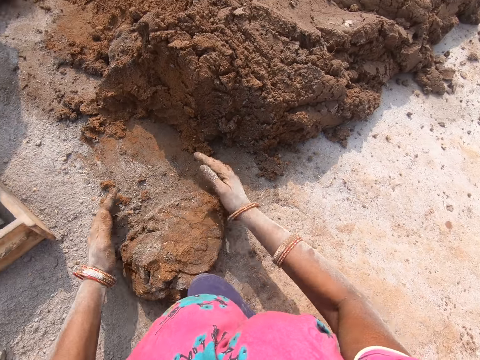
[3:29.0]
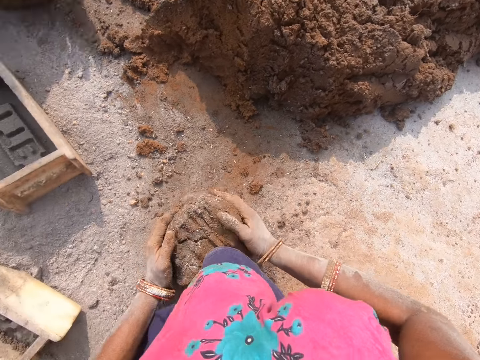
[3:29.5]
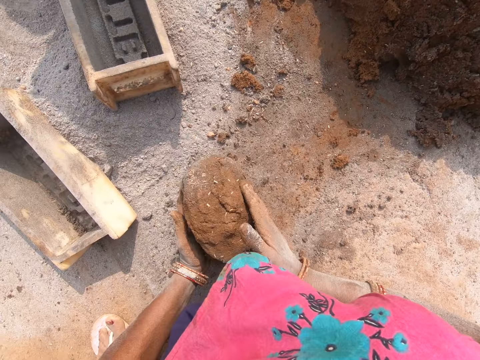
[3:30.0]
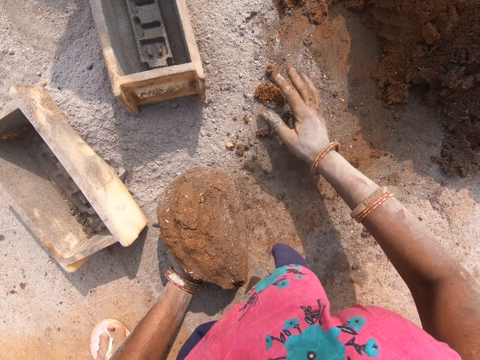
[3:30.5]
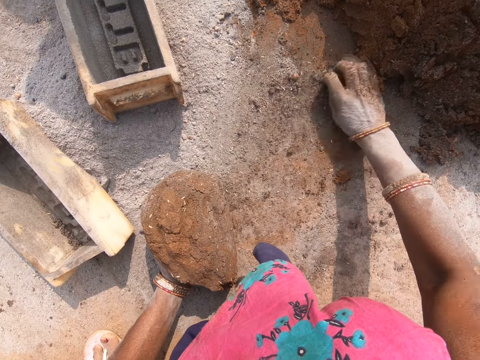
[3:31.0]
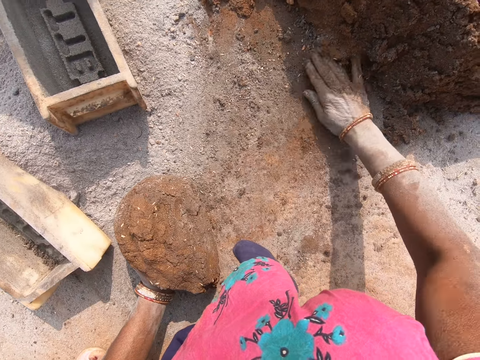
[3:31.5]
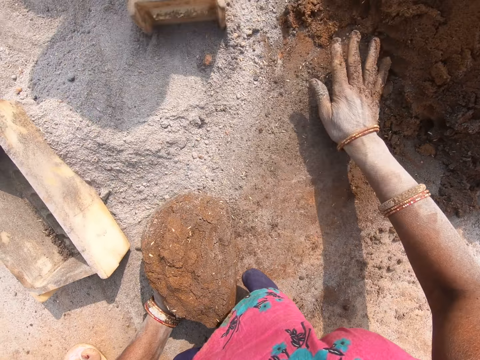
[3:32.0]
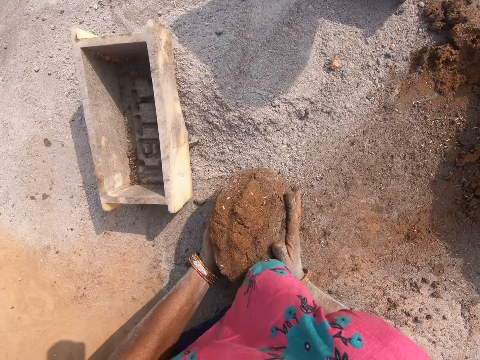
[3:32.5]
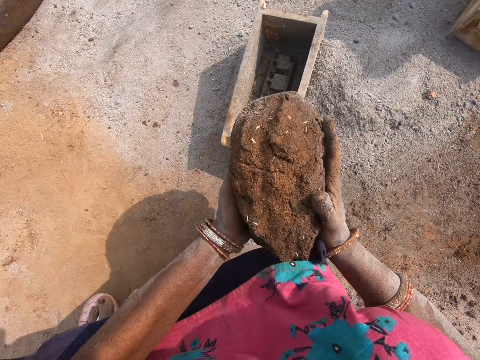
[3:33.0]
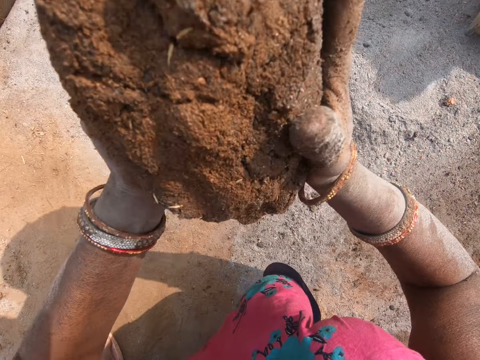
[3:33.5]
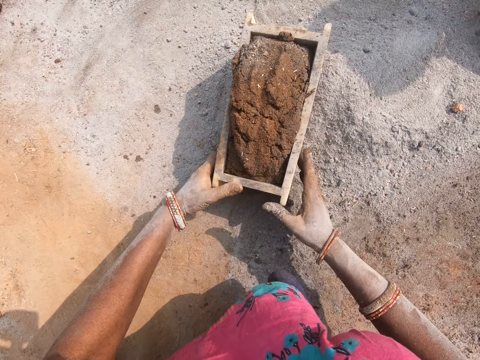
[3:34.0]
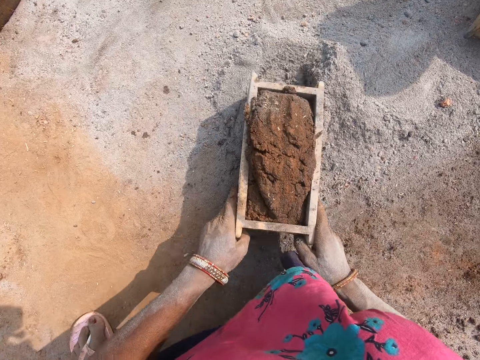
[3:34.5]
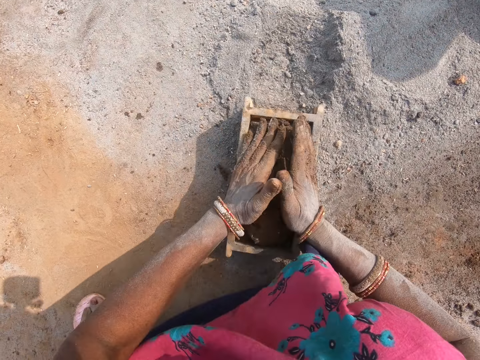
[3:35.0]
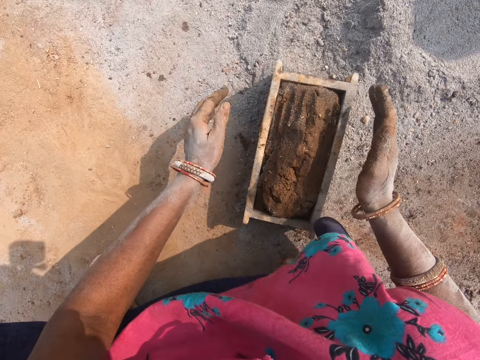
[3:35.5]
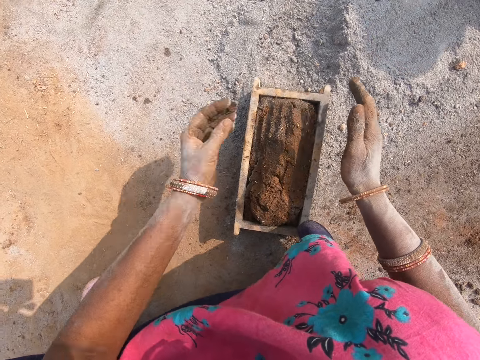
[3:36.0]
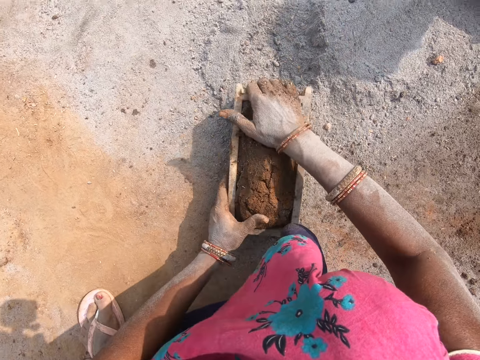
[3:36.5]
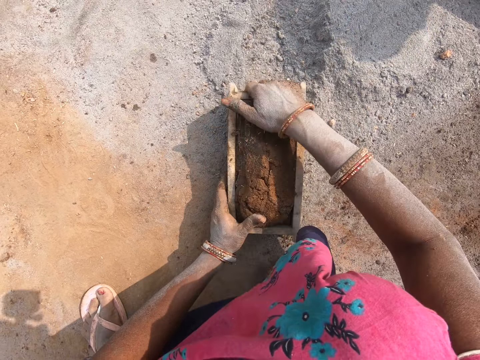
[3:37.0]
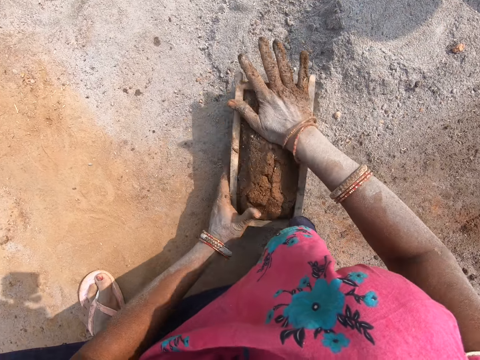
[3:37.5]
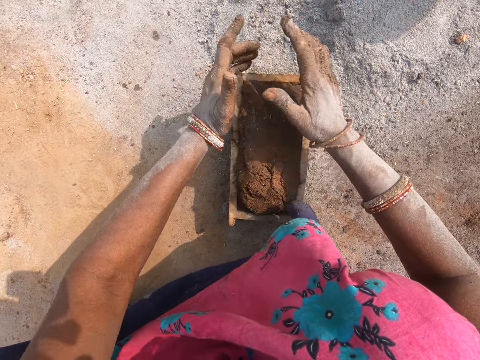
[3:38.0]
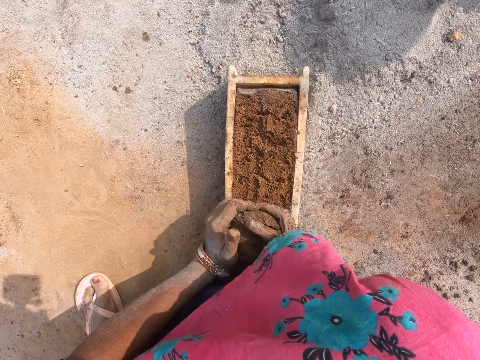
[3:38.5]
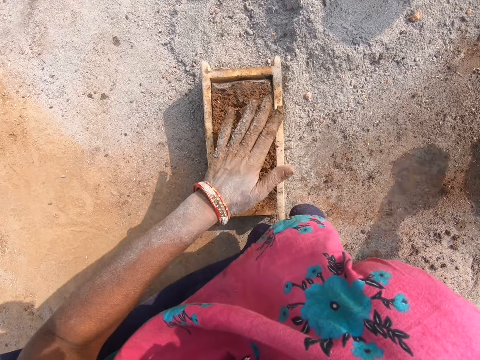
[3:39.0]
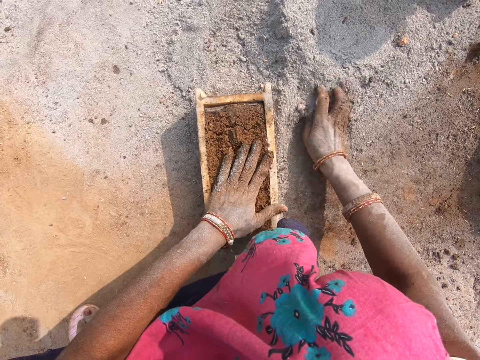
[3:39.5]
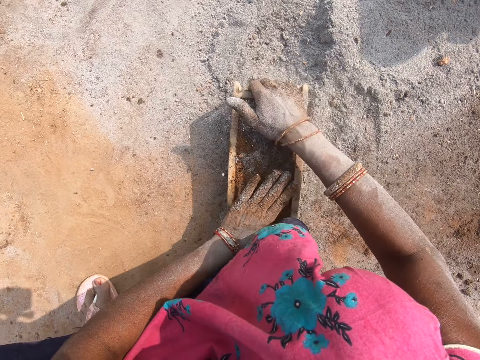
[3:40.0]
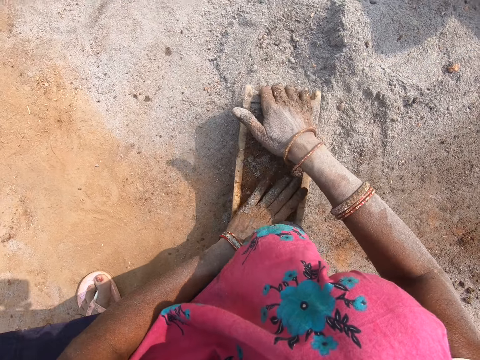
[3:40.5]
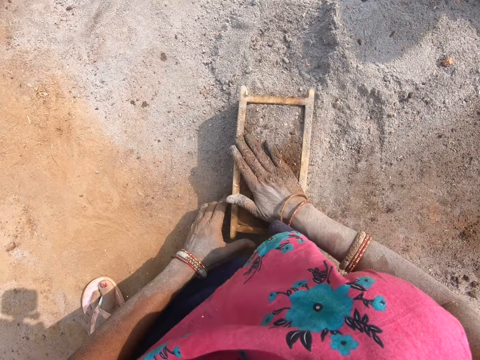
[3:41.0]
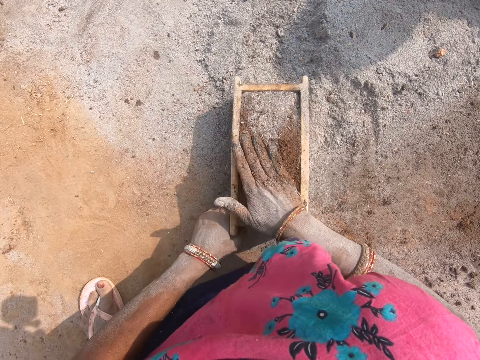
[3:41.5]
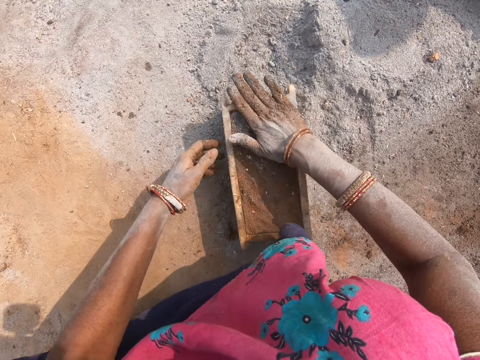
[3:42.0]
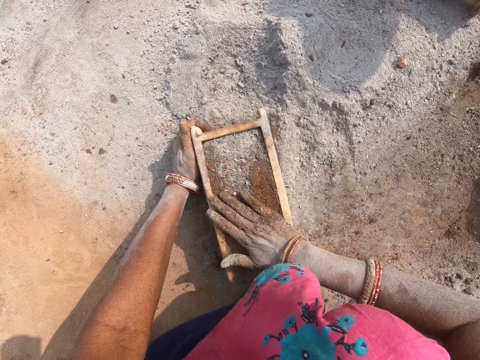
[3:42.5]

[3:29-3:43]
The camera wearer pushes the clay with the right hand. They pick the clay and put the clay in the brick mold. They pull the brick mold. They press the clay with their hands. They remove excess clay from the brick mold. They pick a lump of clay and throw the lump of clay. They hit the ground with the brick mold. They scoop the clay. They pick the soil or ash from the ground. They spread the soil on the brick. They put the ash on the clay. They hit the ground with the brick mold. They level the clay in the brick mold.

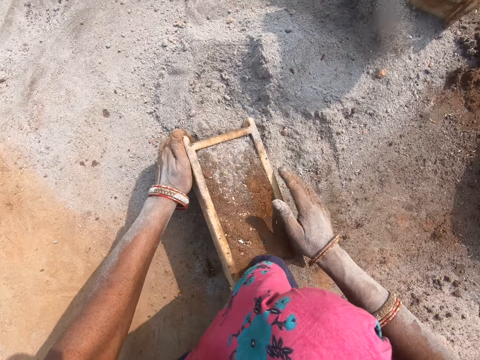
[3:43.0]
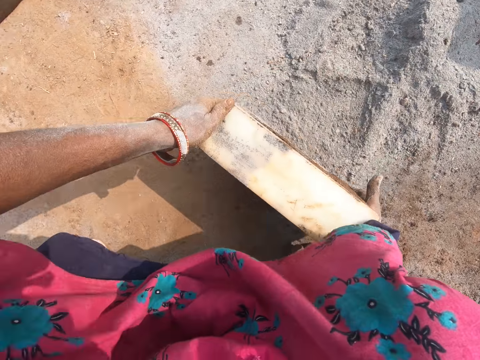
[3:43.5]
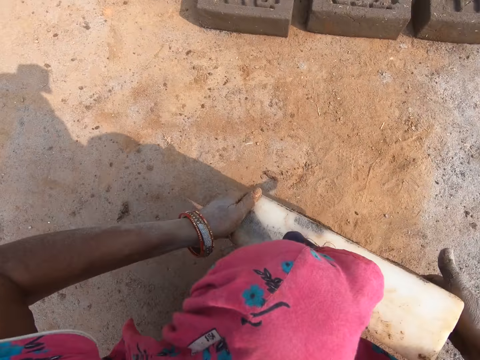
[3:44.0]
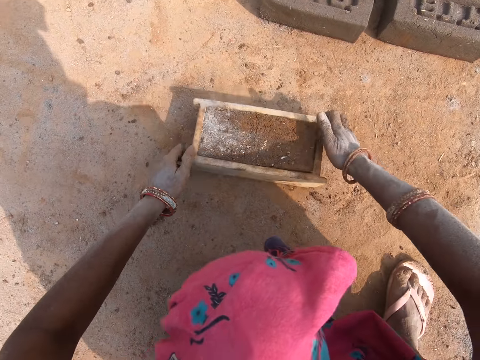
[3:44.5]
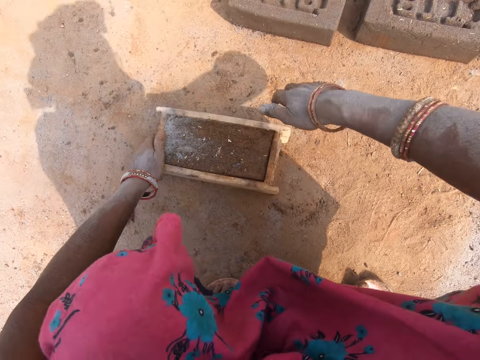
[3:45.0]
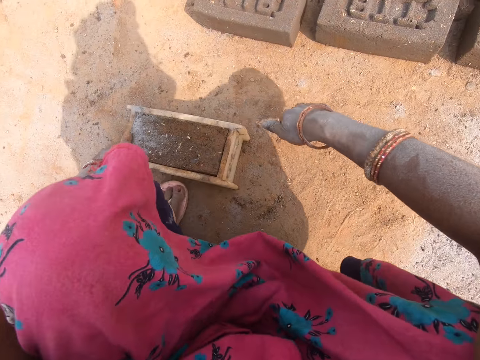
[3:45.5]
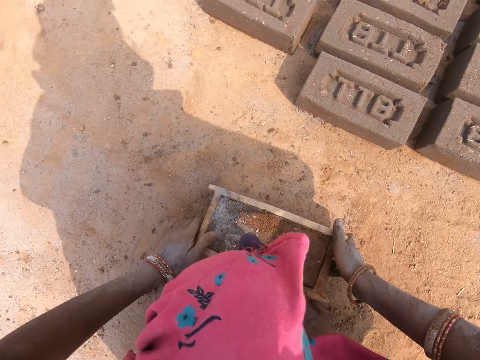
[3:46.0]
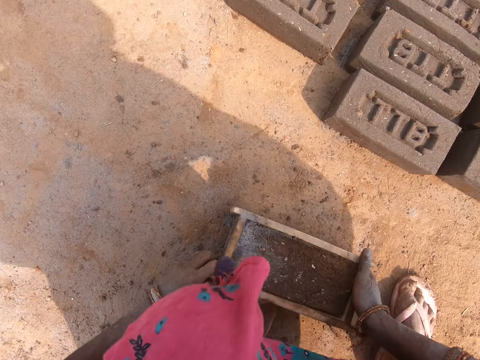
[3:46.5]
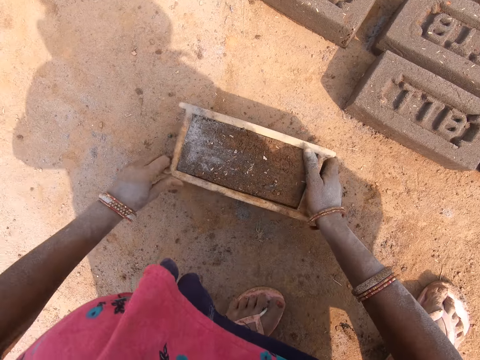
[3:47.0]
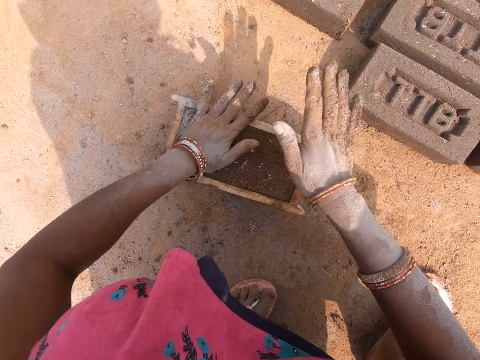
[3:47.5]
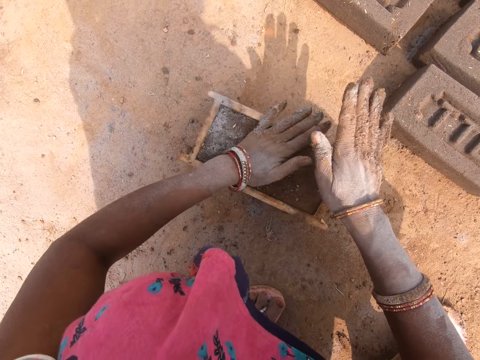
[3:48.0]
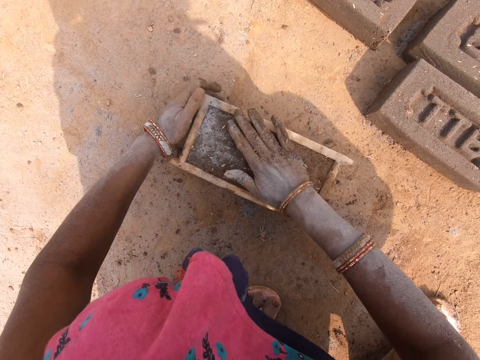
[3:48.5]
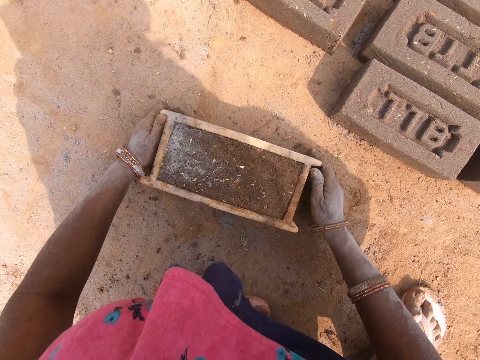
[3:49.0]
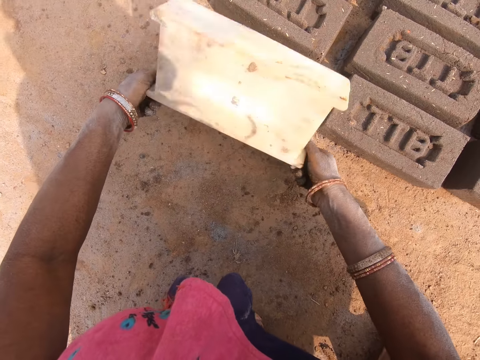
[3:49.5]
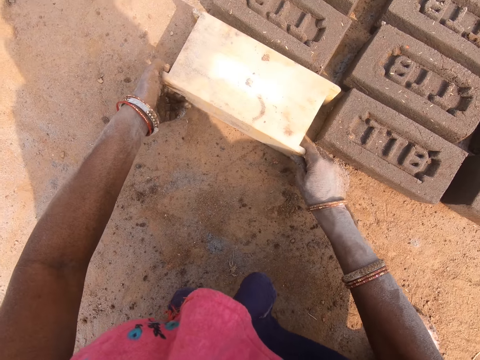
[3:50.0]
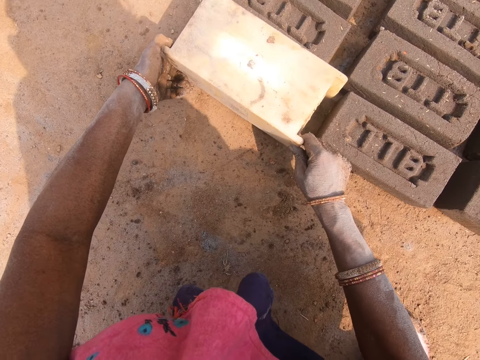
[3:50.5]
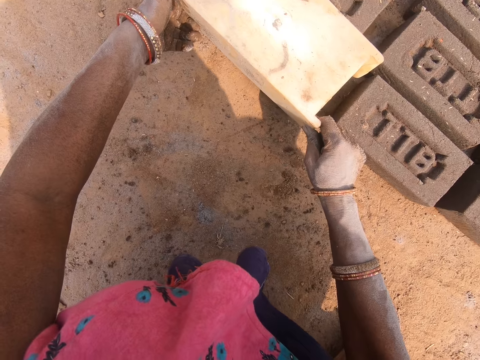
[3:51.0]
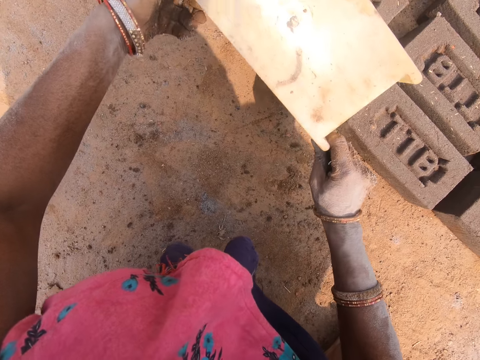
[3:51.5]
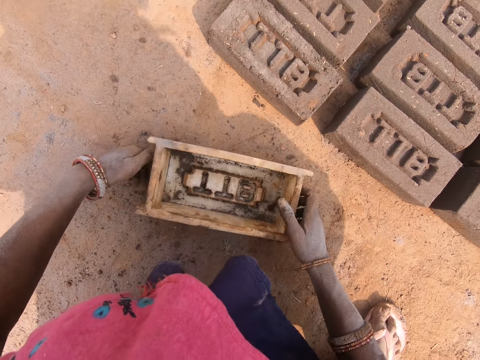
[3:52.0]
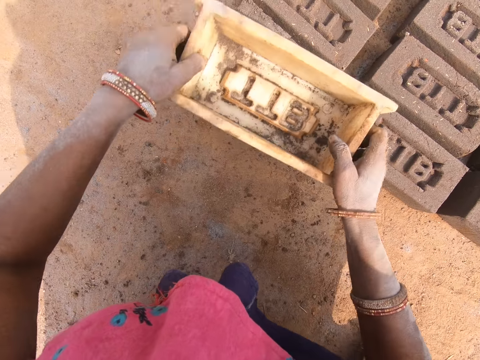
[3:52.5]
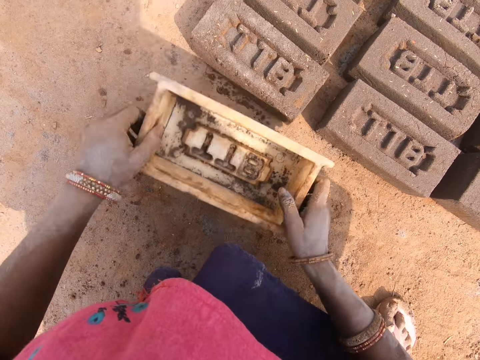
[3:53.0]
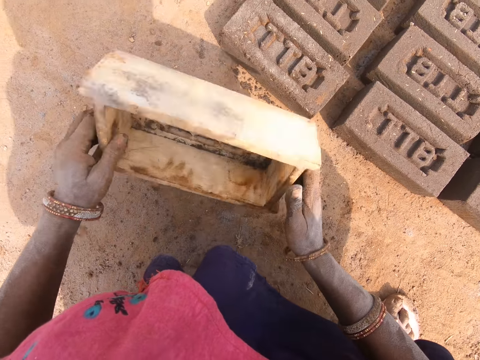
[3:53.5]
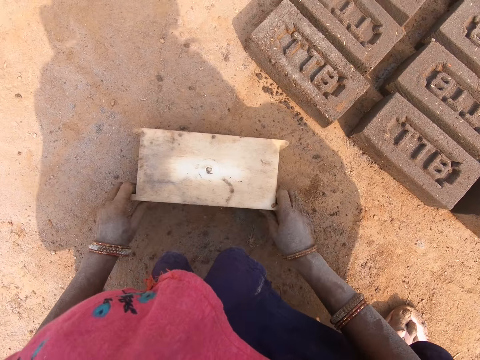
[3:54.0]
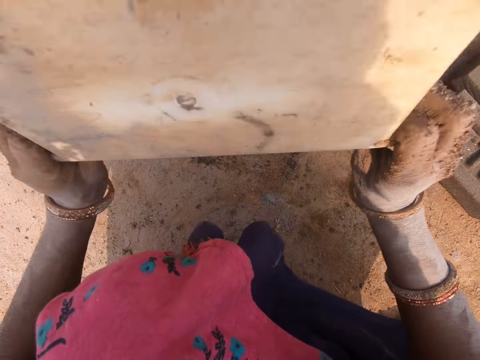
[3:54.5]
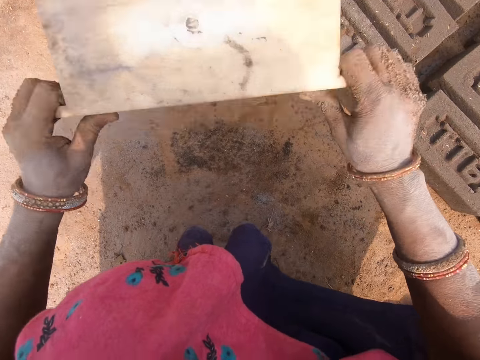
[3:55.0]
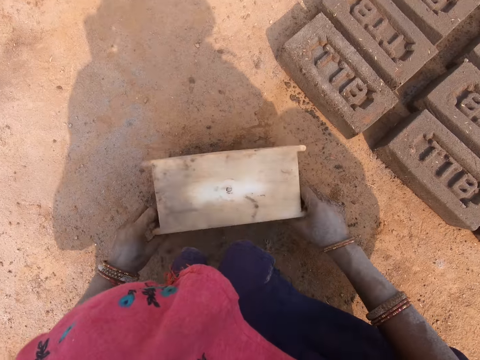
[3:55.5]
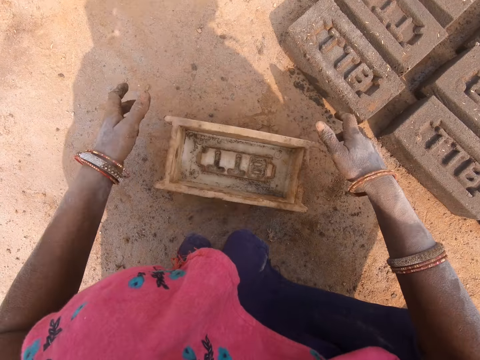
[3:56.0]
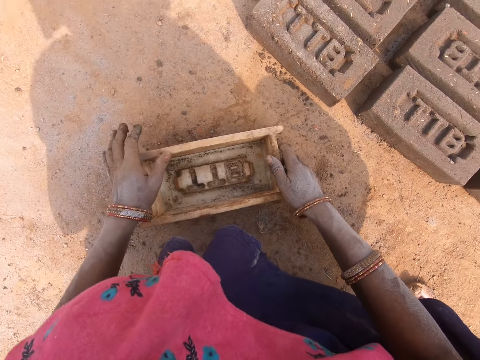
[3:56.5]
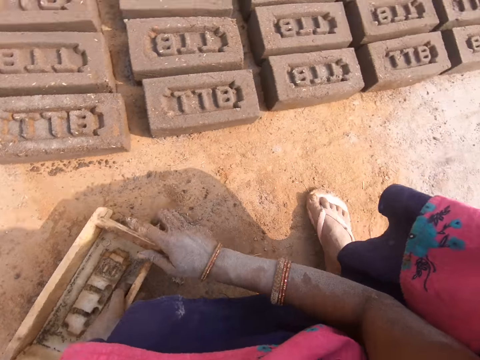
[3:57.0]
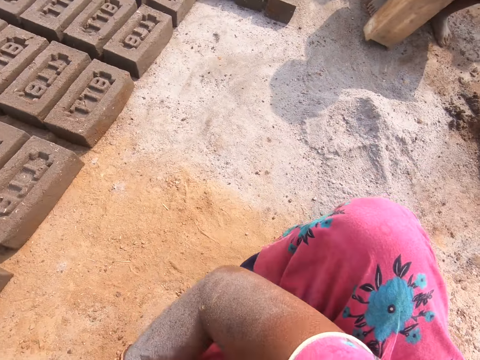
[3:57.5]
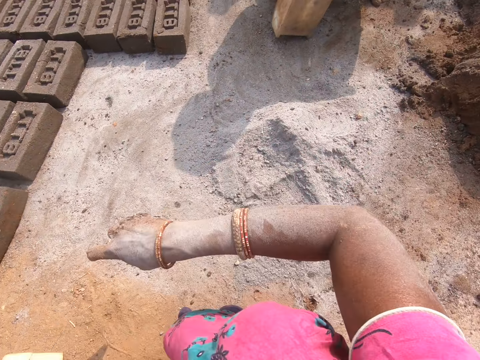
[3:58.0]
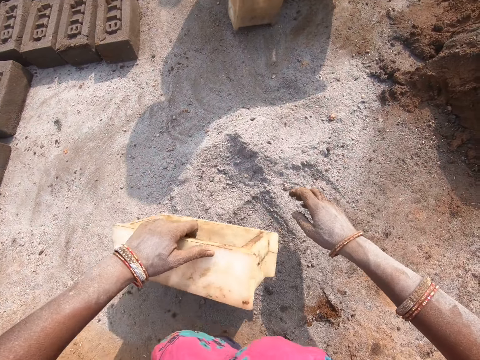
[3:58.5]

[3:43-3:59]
The camera wearer moves the brick mold. They pick the brick mold and put the brick mold on the ground. They move the brick mold on the ground. They press the clay in the brick mold. They turn the brick mold. They remove the brick from the brick mold. They pick the brick mold. They stamp the brick with the brick mold. They drop the brick mold on the ground. They put the brick mold on the brick. They put the brick mold on the ground. They hit the brick mold on the ground. They turn the brick mold. They turn the brick mold. They move the brick mold. They move on the ground.
